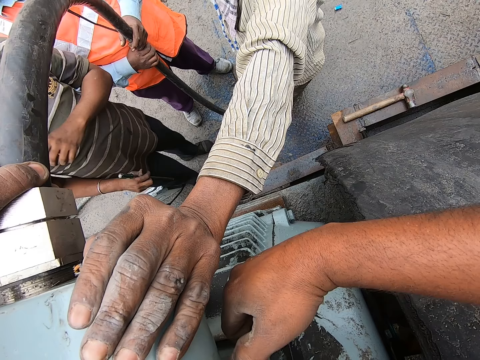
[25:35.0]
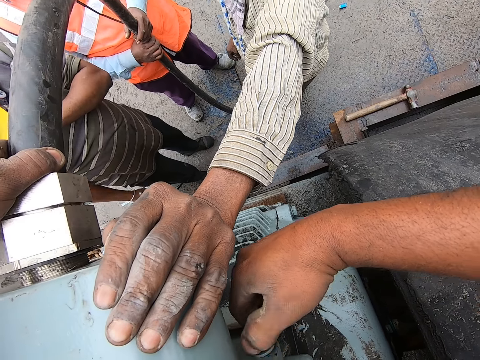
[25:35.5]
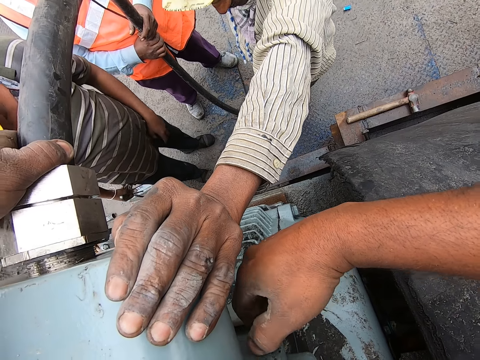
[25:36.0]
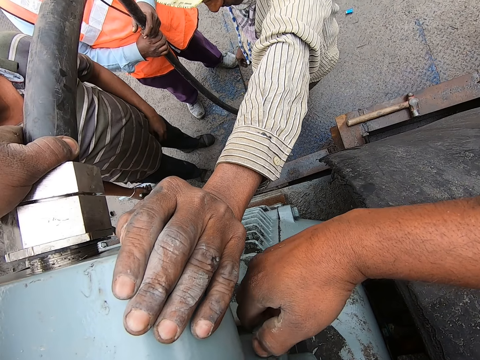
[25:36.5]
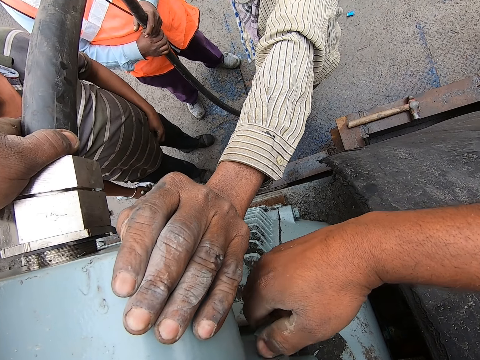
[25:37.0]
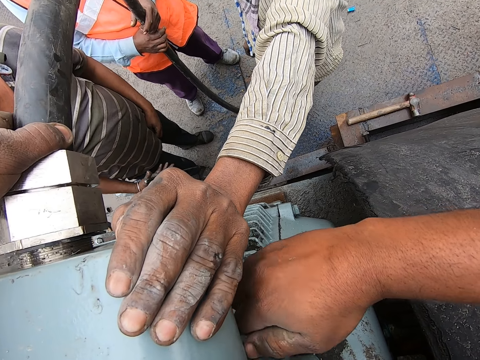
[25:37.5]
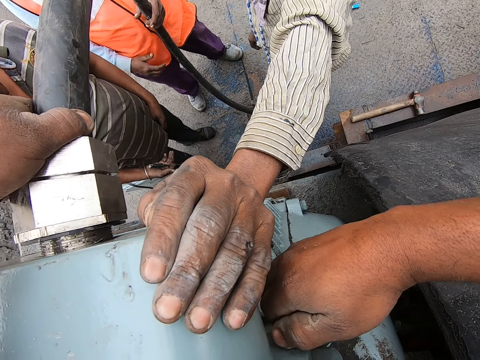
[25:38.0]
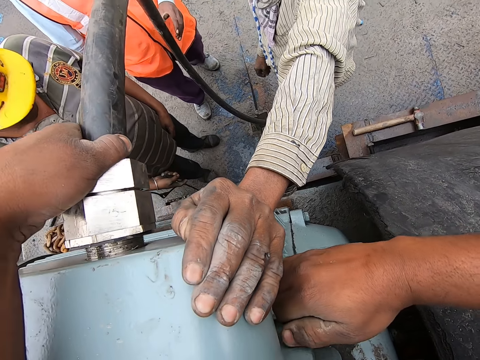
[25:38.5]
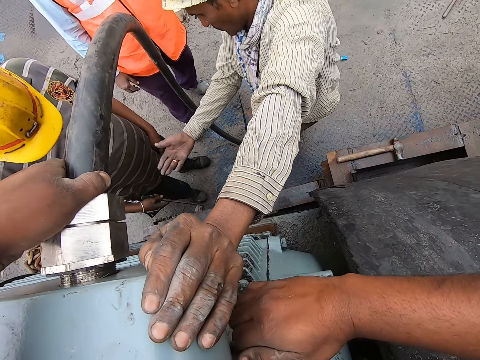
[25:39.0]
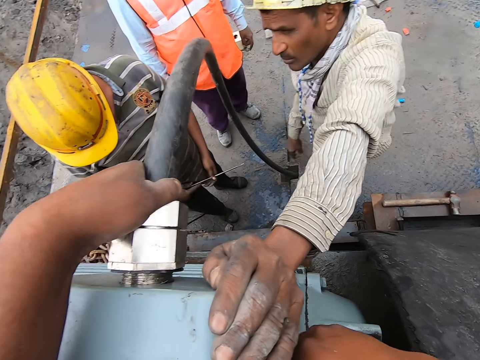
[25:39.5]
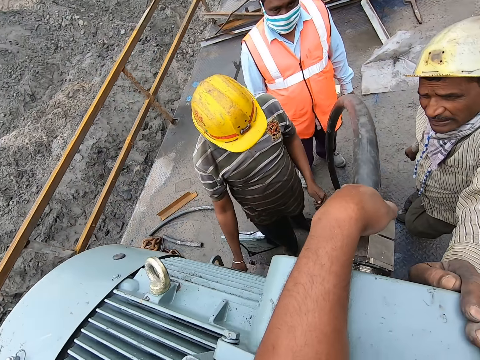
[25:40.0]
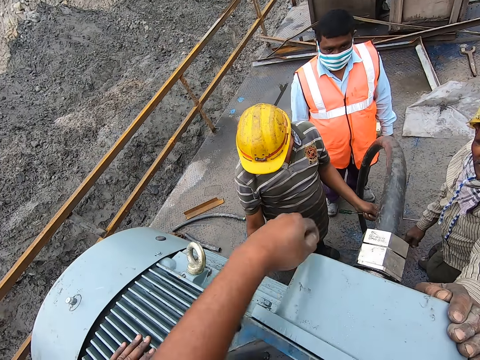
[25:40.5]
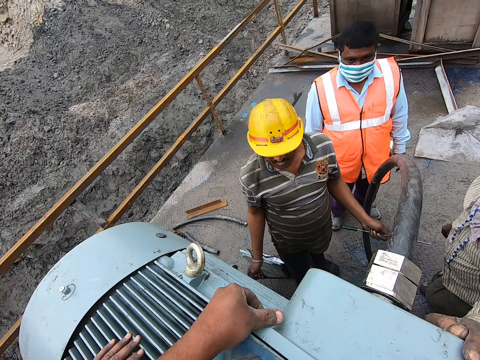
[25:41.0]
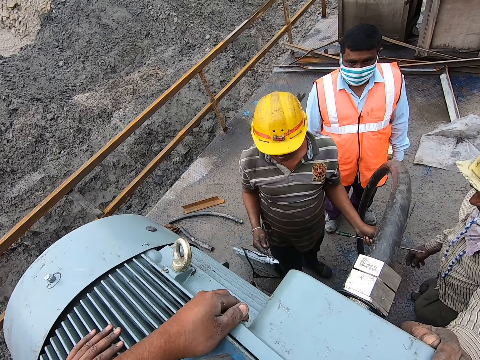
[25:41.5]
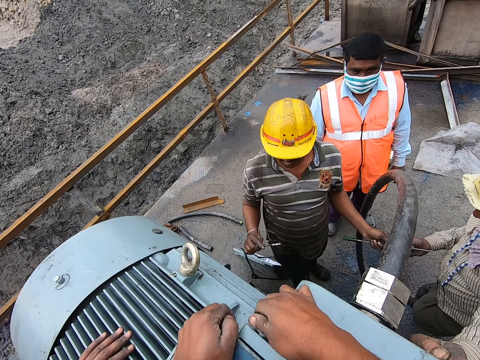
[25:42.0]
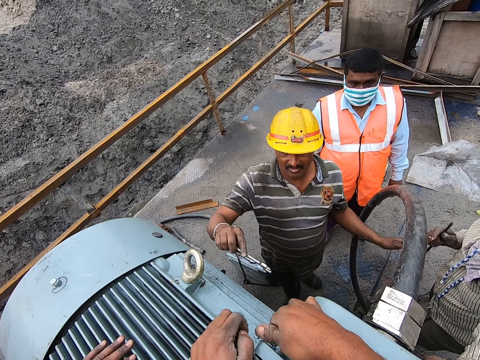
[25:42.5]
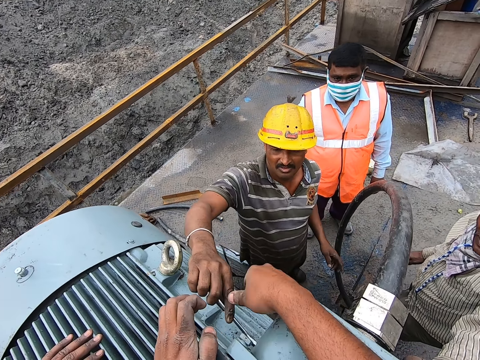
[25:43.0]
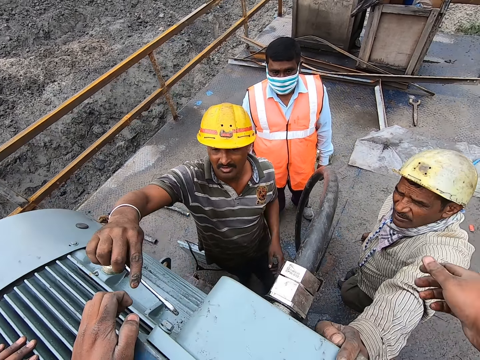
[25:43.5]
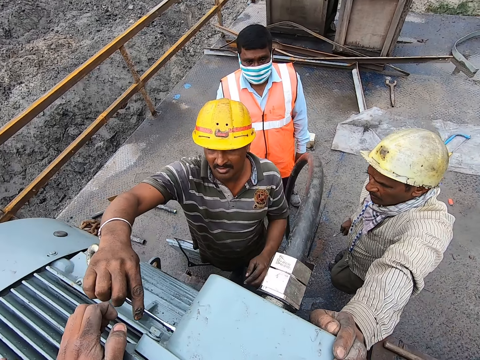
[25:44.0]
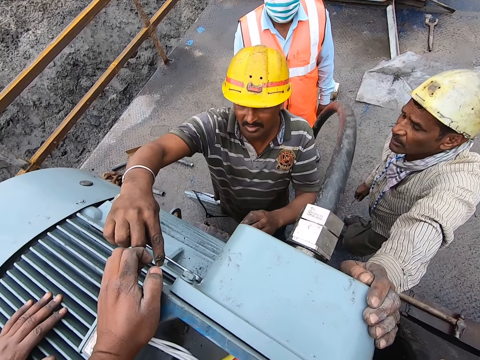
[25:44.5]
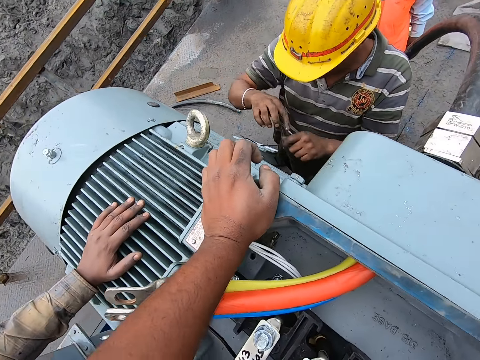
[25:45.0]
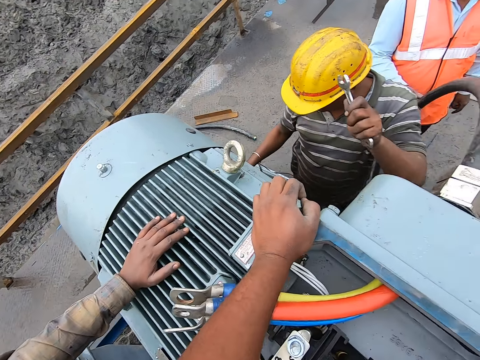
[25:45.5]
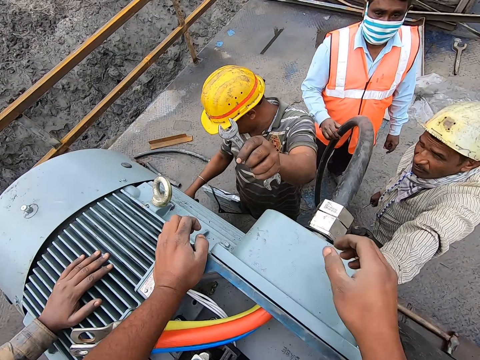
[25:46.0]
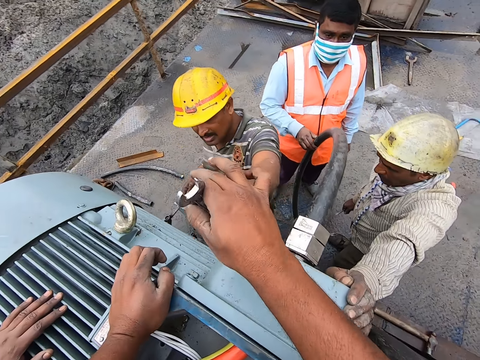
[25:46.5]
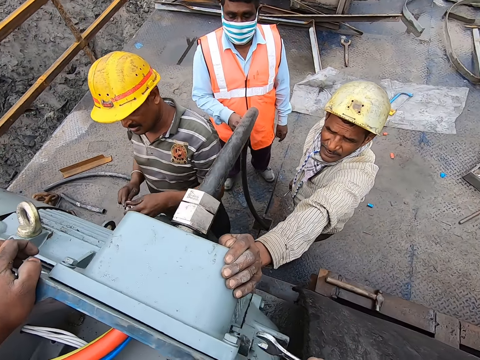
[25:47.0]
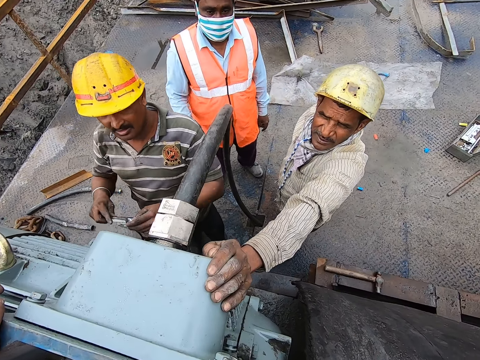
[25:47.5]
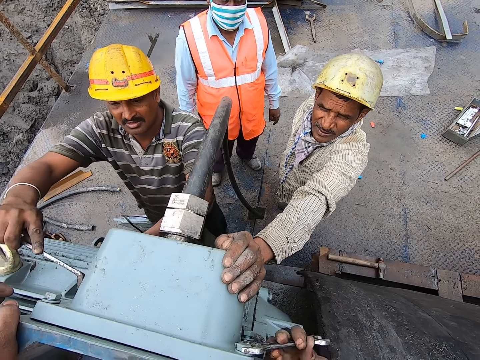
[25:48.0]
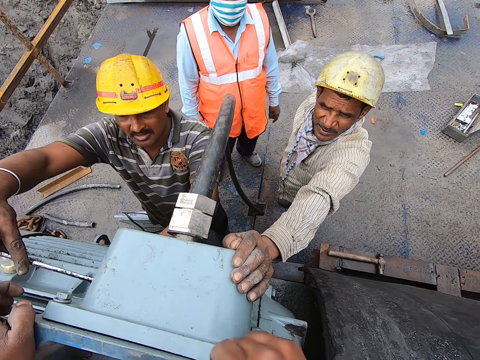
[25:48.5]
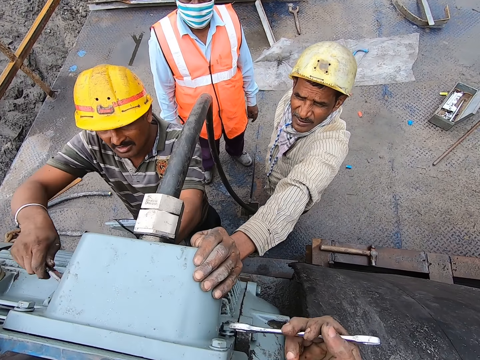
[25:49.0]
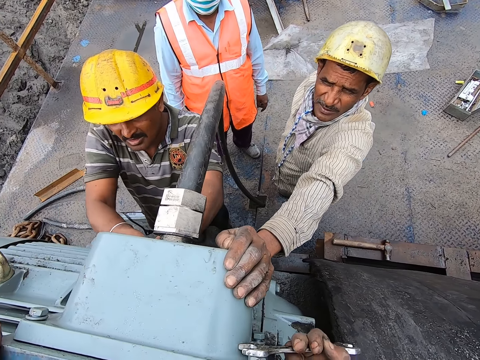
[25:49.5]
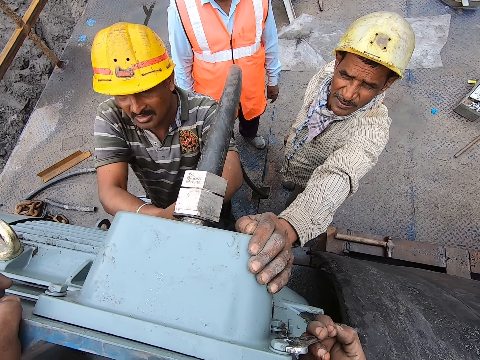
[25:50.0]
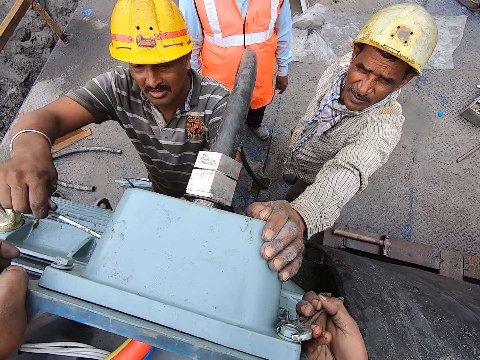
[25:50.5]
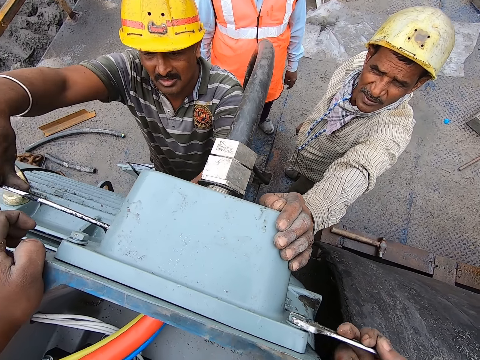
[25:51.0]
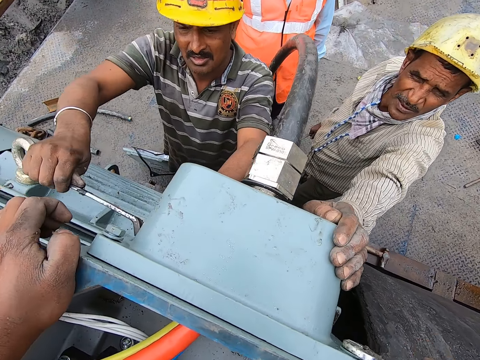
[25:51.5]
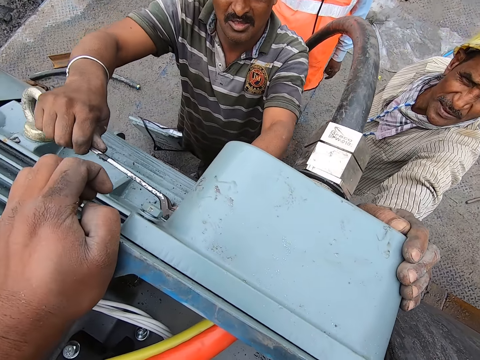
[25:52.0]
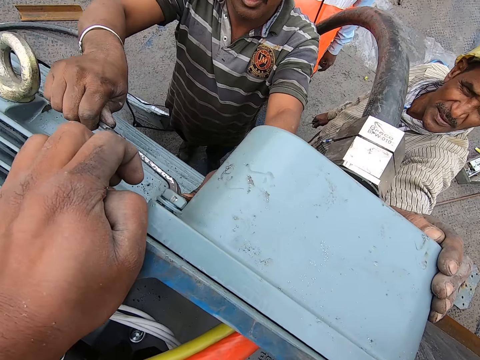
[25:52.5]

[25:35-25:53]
A man points aside. The camera wearer holds a screw with the right hand. Another man holds a spanner on the screw. The other man gives the camera wearer the spanner. The other man tightens the screw on the machine. The camera wearer tightens the screw on the machine.

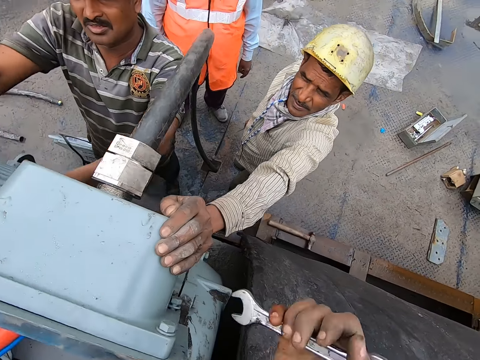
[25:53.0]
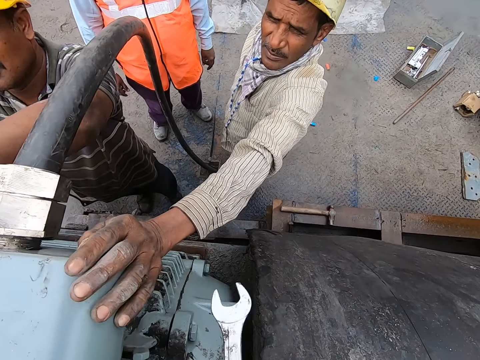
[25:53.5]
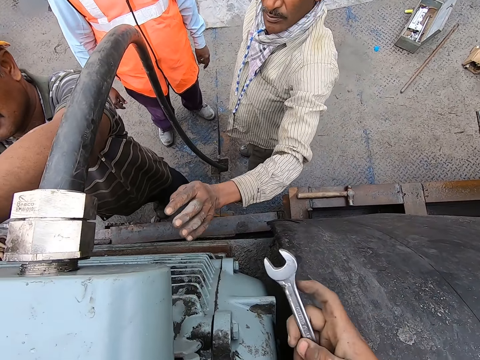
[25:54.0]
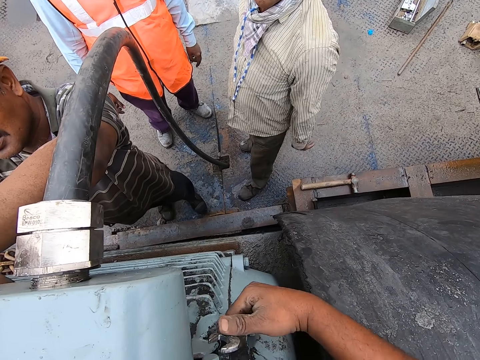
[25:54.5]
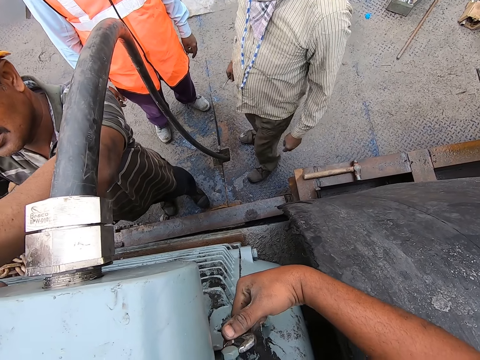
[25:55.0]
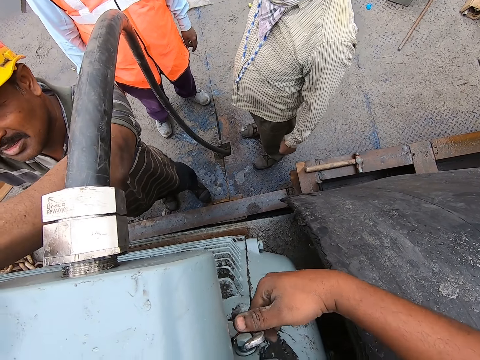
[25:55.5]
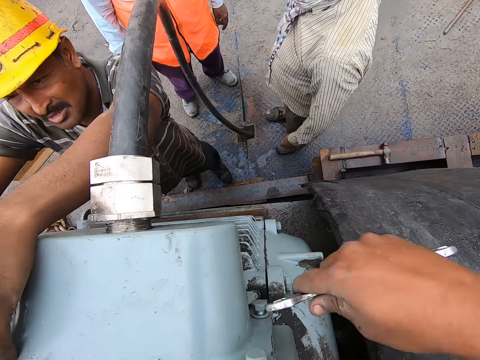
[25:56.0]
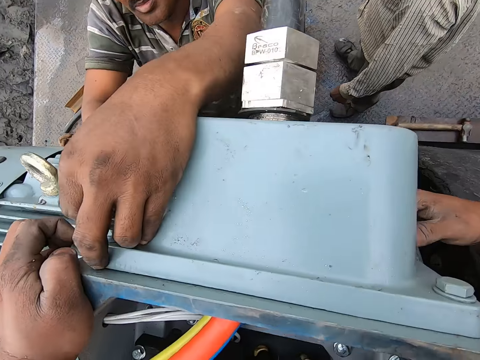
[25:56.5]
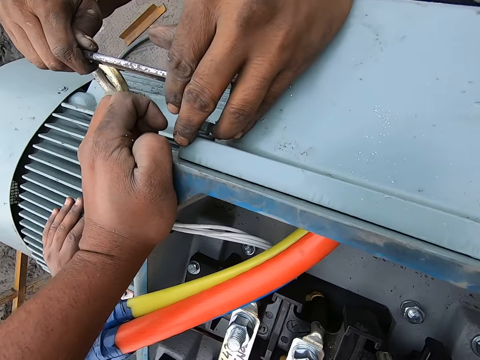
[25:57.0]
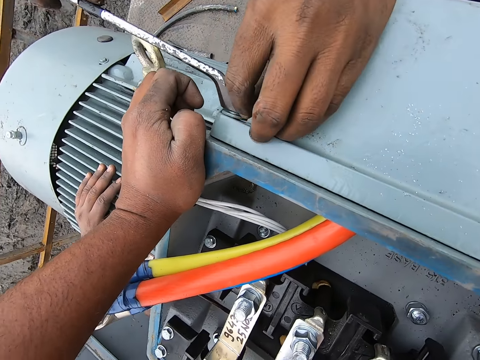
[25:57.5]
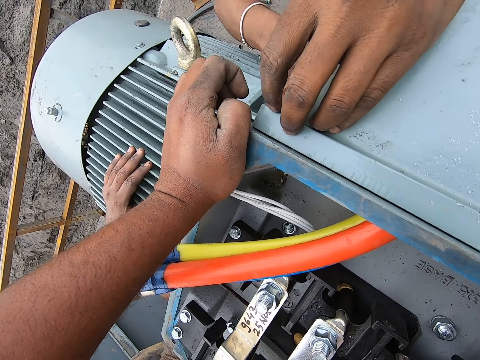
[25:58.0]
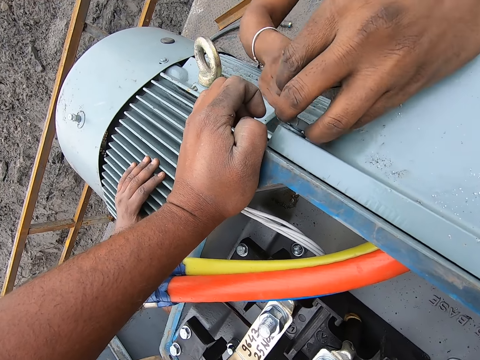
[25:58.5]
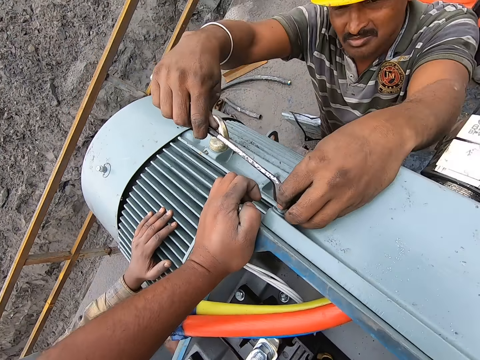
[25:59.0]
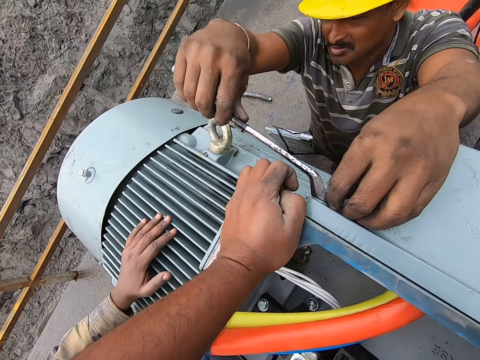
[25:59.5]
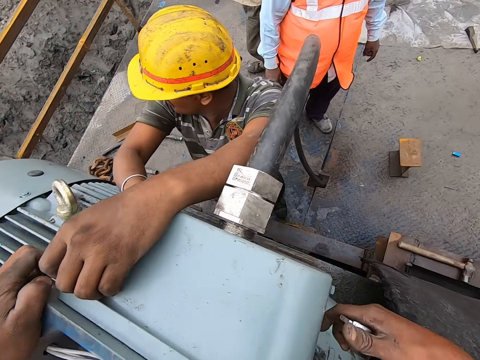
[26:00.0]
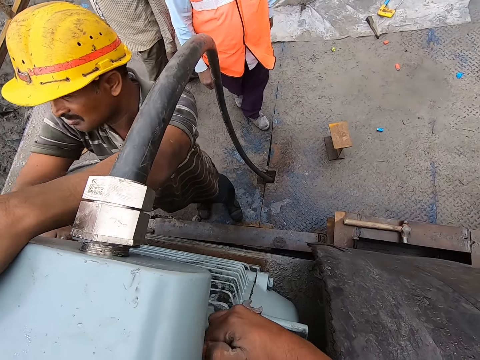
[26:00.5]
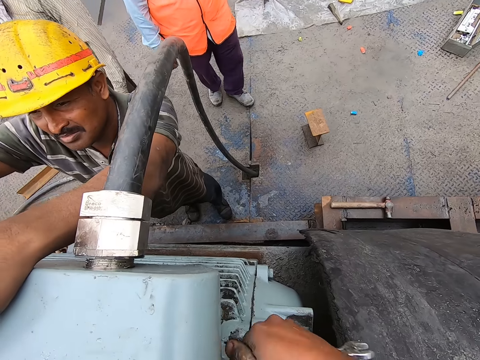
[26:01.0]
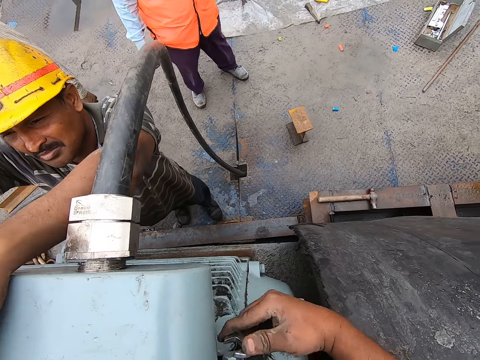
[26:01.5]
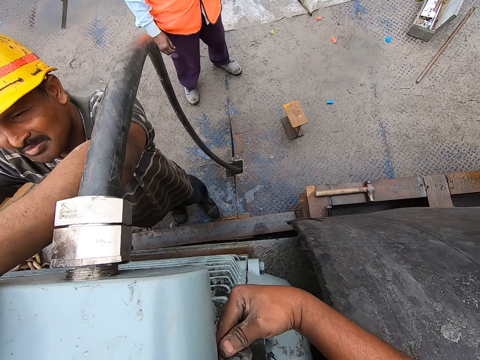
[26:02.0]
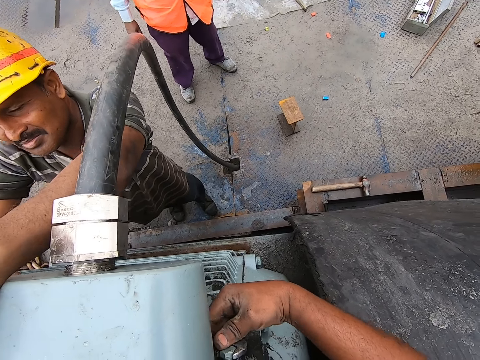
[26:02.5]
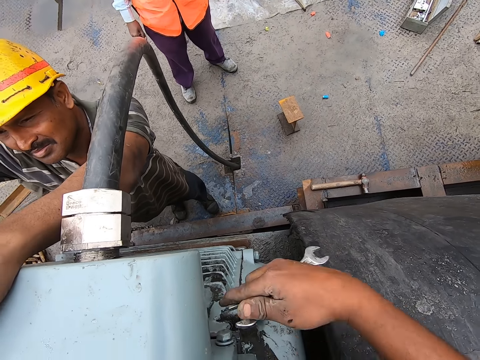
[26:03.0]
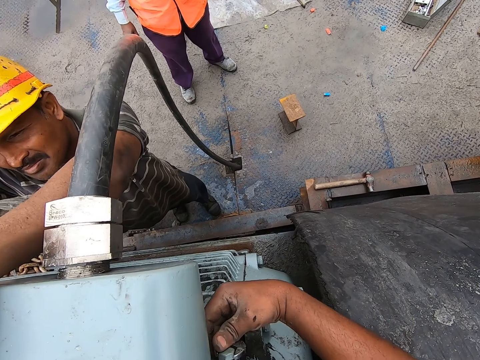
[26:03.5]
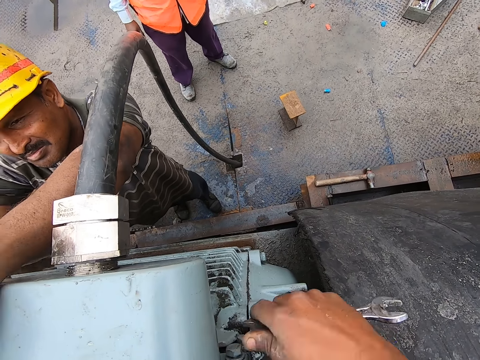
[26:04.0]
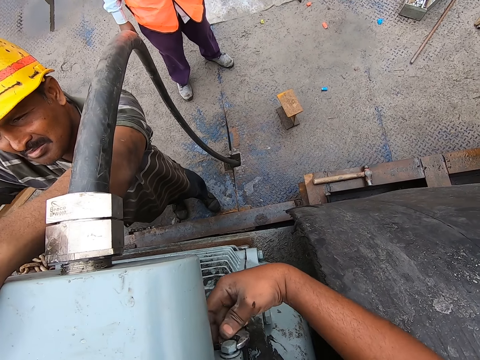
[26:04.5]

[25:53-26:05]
The camera wearer holds a spanner on the right hand. They tighten the screw. A man walks. The camera wearer looks at the machine. The man adjusts a screw on the machine. The camera wearer adjusts a screw on the machine.
